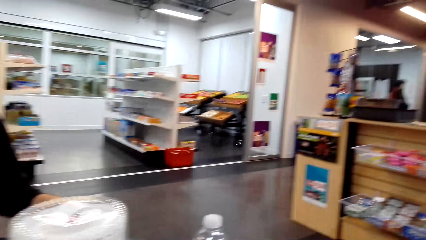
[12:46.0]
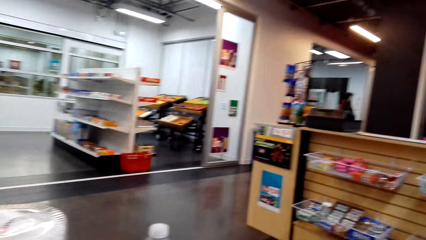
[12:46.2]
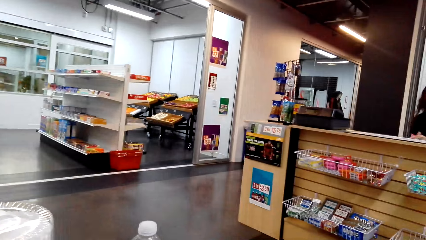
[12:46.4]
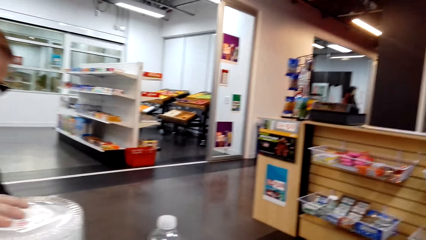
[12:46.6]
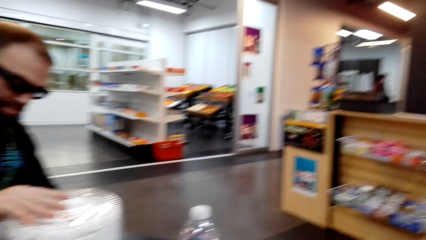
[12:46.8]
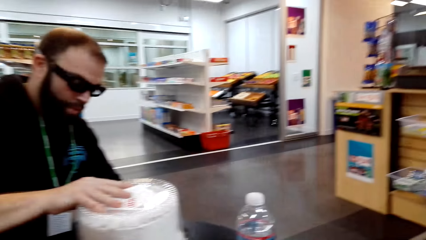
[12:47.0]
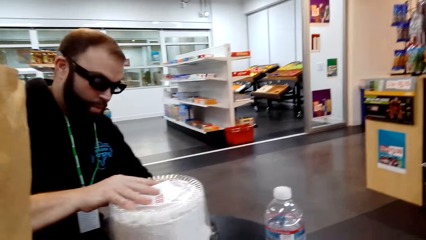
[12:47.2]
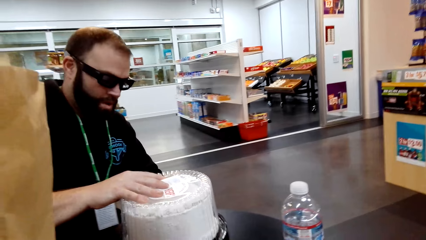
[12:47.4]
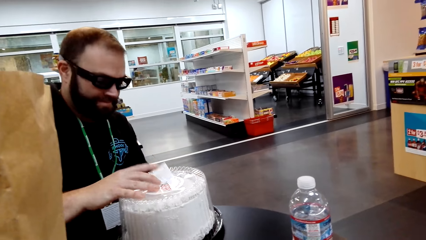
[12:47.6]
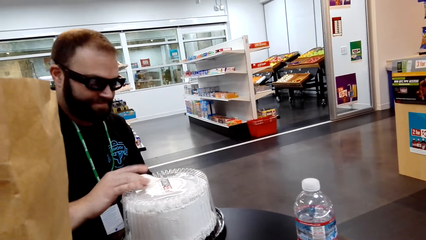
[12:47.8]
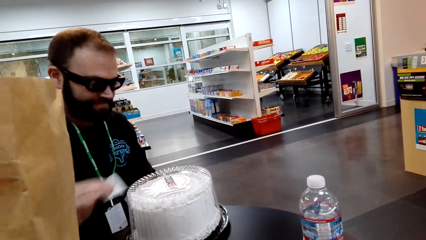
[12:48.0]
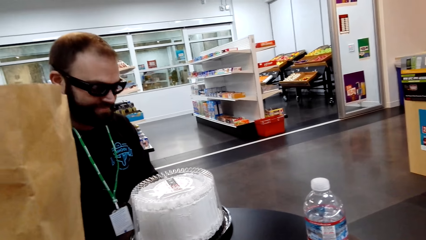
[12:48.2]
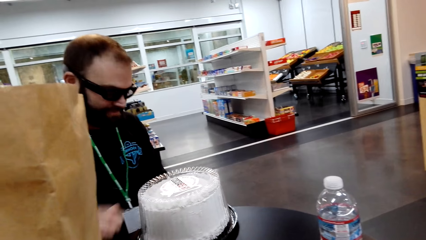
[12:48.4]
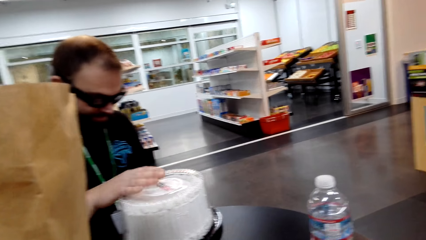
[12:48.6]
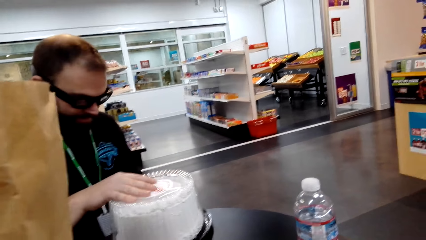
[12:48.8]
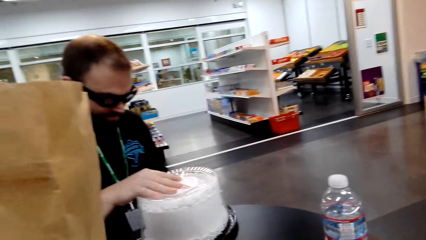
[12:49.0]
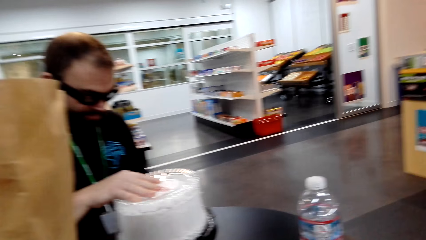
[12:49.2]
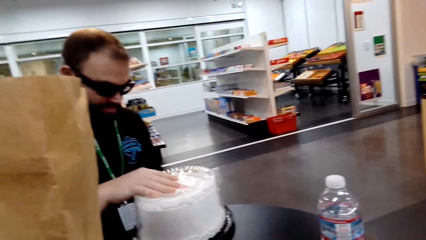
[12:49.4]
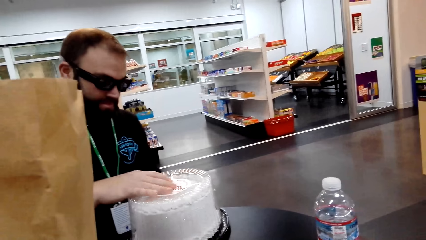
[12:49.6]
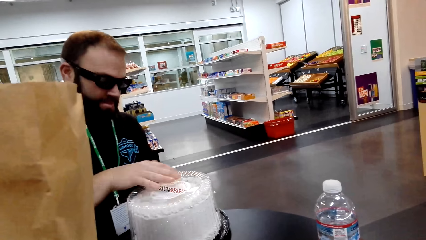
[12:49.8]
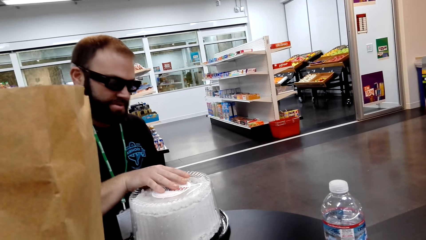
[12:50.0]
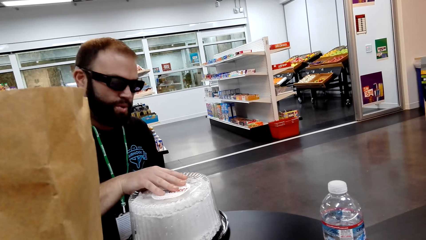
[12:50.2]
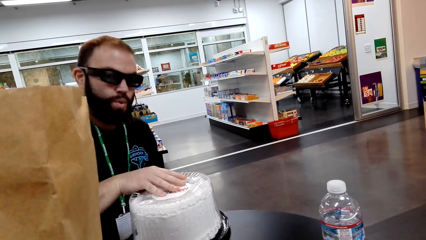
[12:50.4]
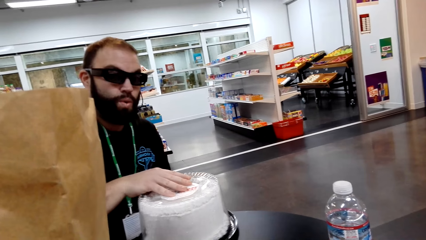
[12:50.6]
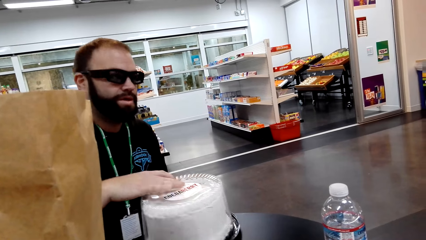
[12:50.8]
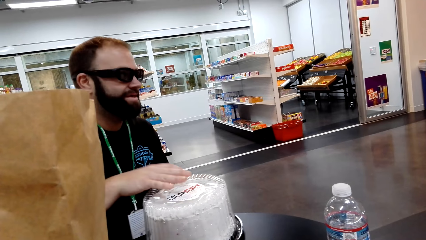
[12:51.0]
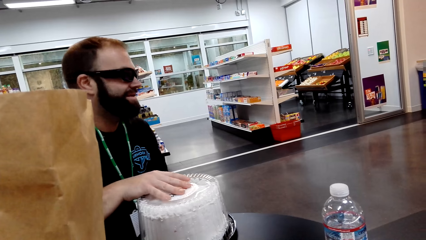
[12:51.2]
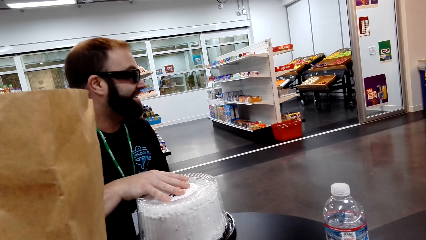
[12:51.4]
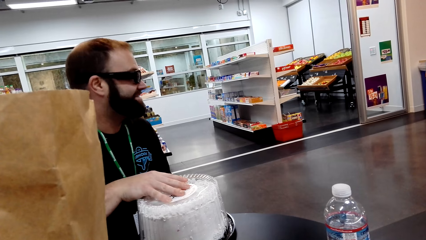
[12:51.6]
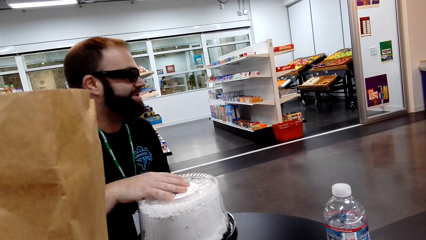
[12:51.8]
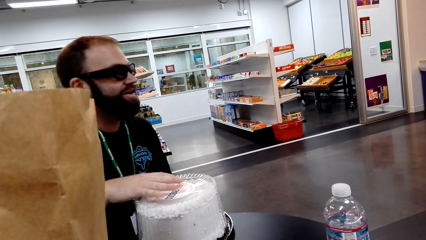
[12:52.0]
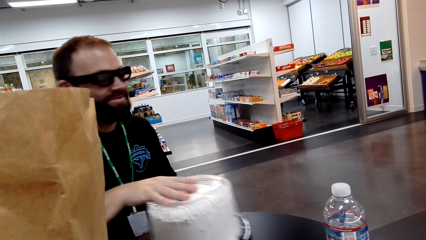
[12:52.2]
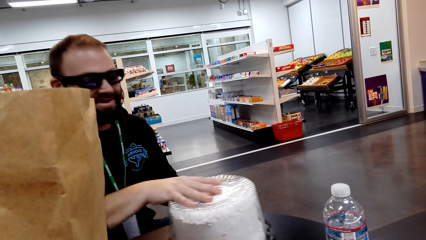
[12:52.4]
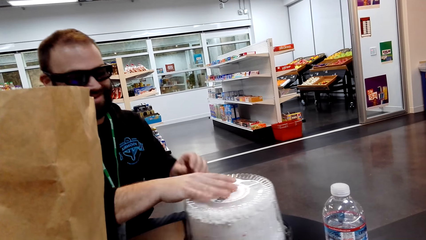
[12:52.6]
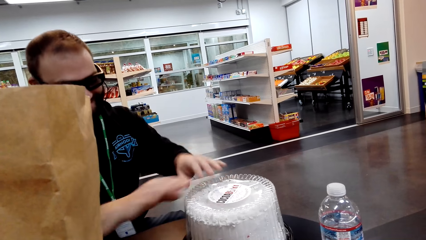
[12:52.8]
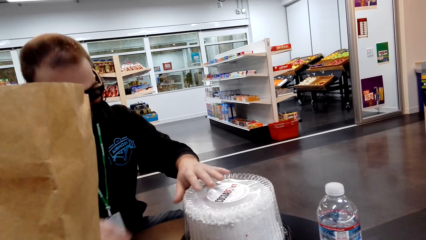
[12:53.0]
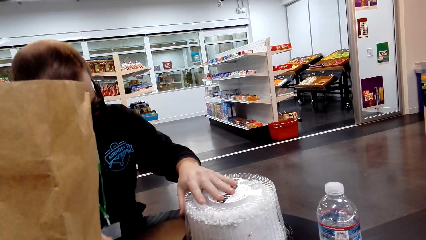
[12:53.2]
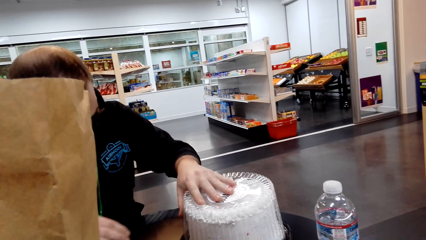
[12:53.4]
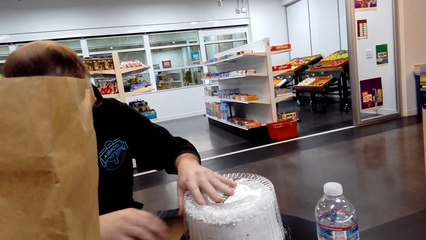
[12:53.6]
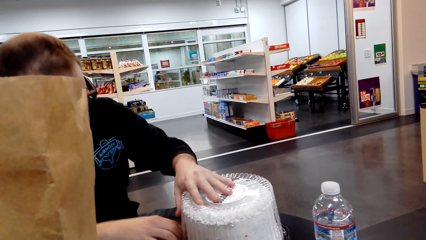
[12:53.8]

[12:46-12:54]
The camera wearer looks around the table. The man moves the cake. The man throws the receipt on the table. The man turns the cakes. The man pushes the cake.

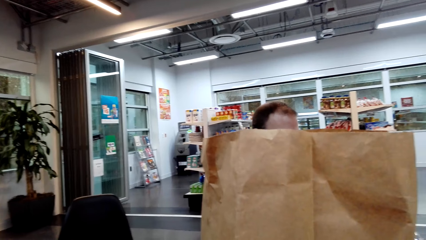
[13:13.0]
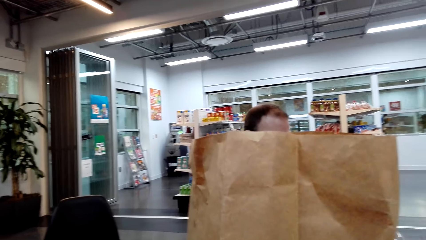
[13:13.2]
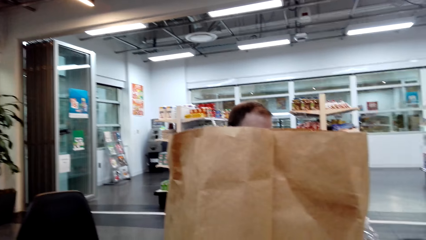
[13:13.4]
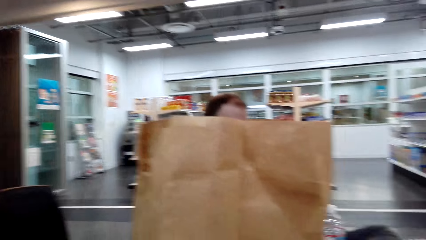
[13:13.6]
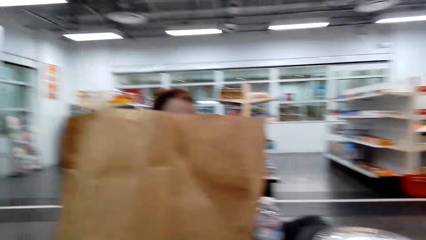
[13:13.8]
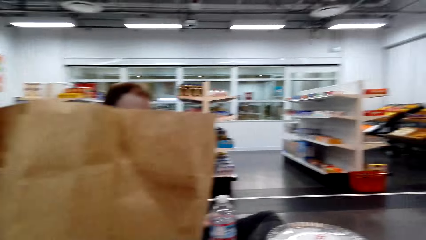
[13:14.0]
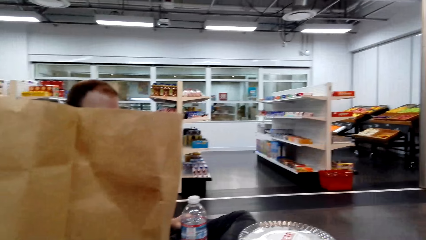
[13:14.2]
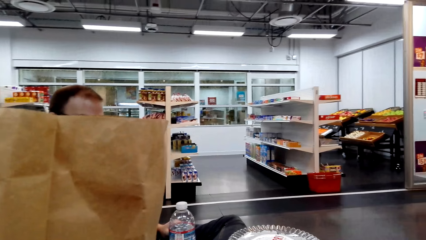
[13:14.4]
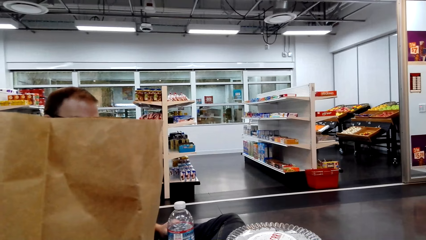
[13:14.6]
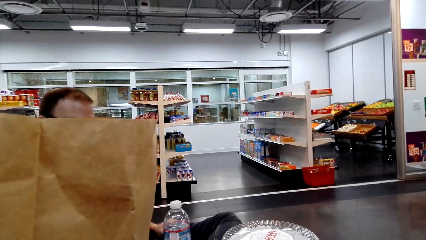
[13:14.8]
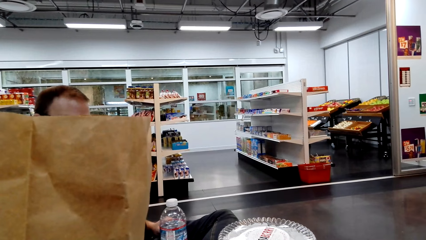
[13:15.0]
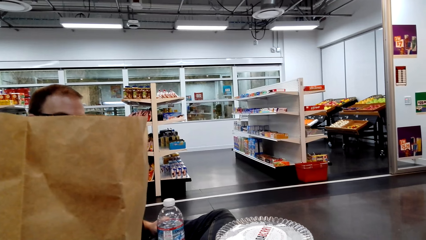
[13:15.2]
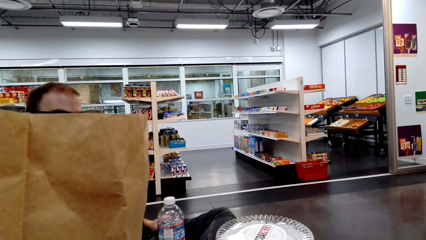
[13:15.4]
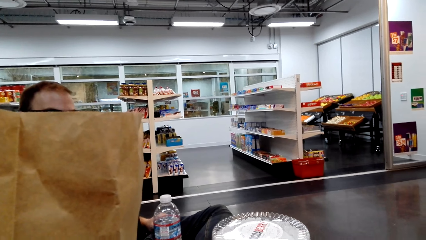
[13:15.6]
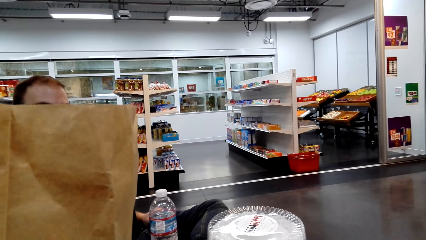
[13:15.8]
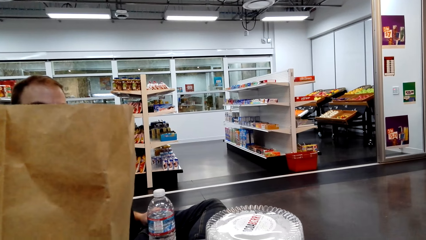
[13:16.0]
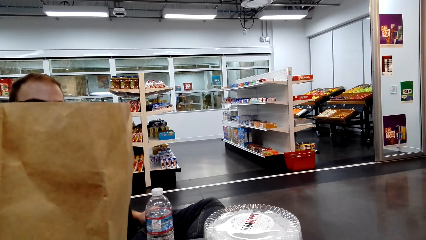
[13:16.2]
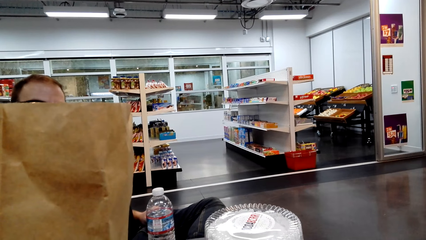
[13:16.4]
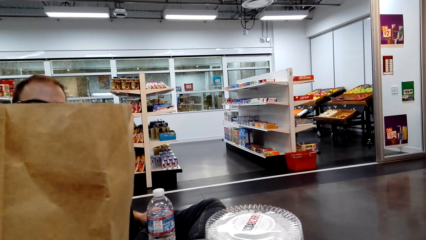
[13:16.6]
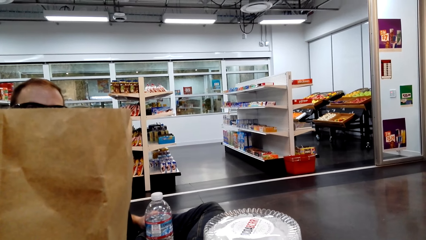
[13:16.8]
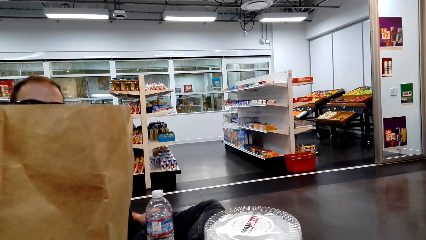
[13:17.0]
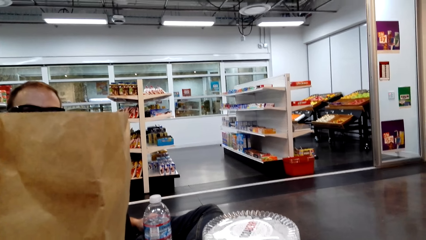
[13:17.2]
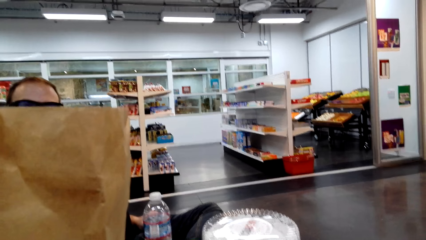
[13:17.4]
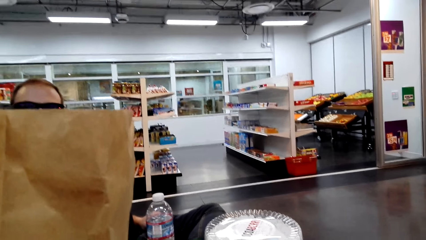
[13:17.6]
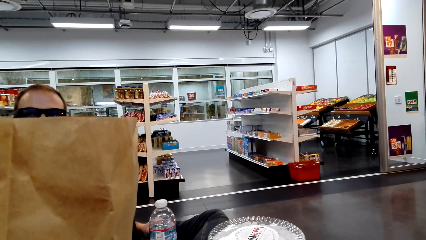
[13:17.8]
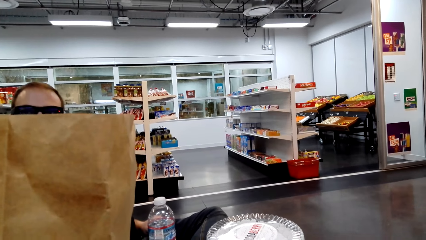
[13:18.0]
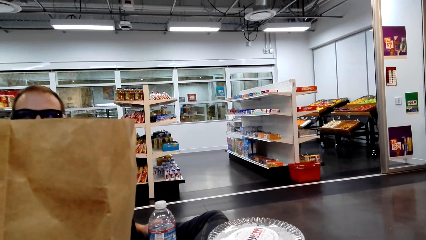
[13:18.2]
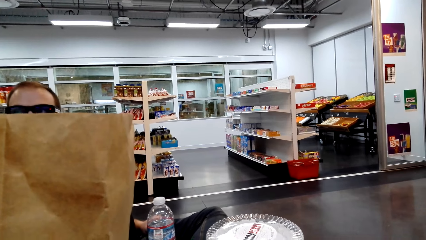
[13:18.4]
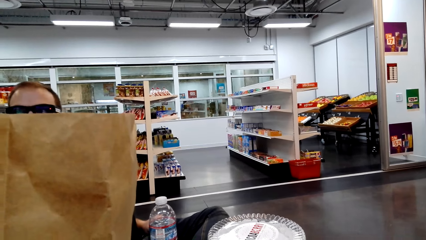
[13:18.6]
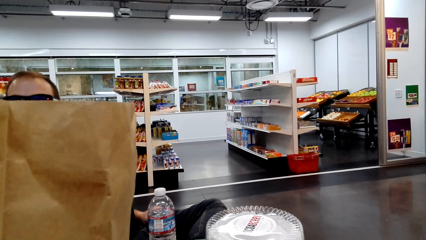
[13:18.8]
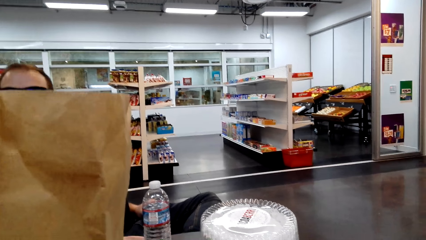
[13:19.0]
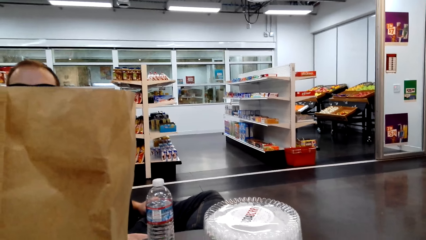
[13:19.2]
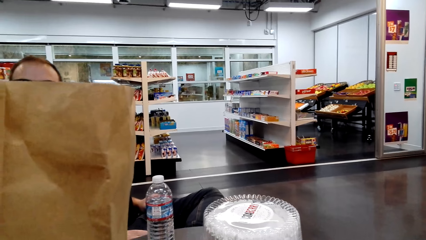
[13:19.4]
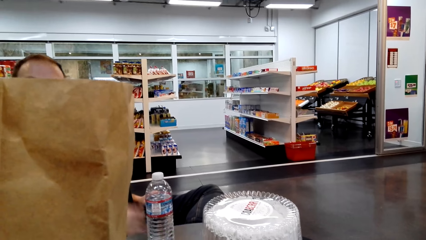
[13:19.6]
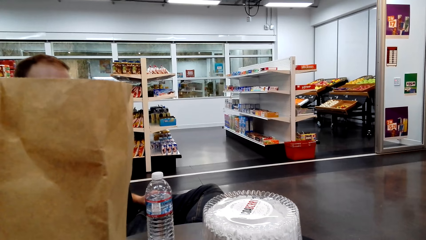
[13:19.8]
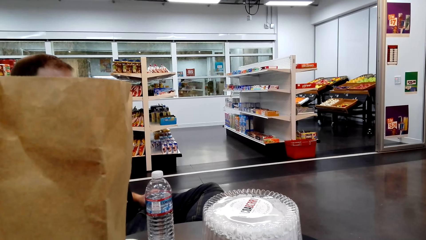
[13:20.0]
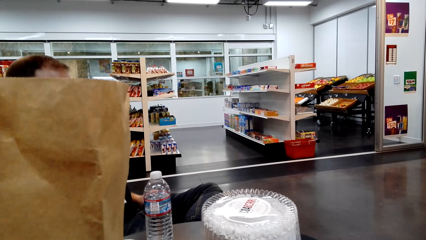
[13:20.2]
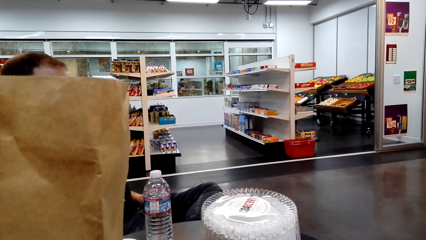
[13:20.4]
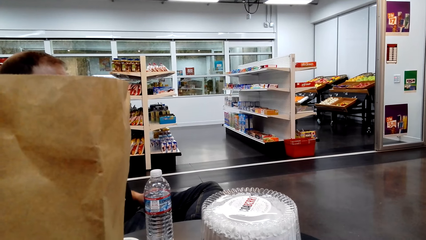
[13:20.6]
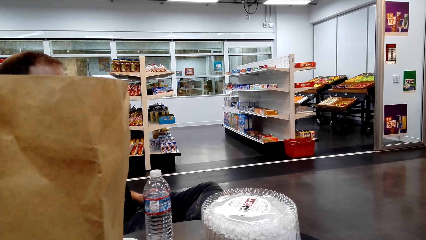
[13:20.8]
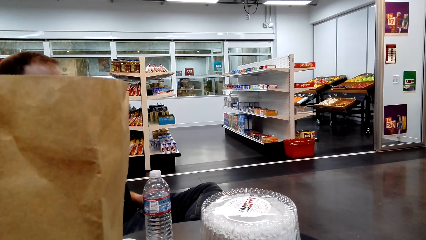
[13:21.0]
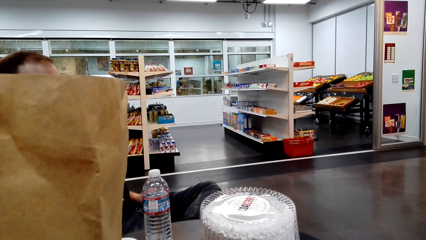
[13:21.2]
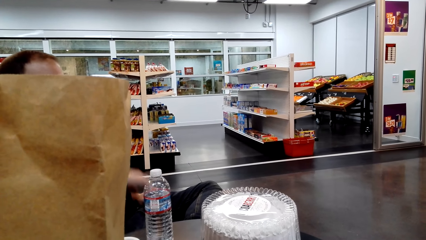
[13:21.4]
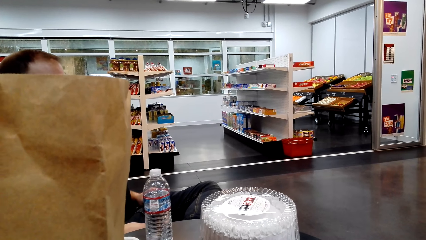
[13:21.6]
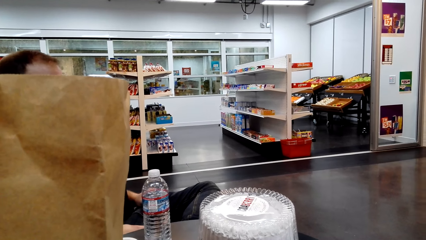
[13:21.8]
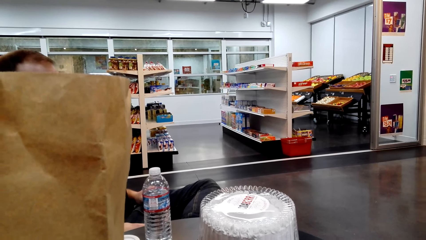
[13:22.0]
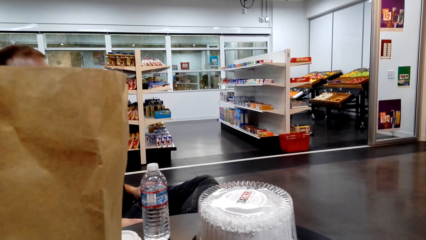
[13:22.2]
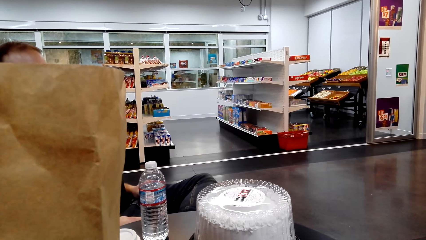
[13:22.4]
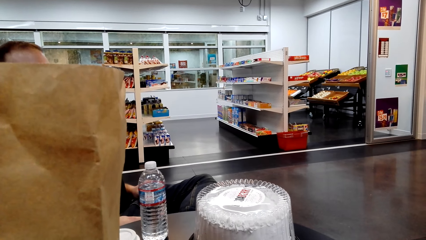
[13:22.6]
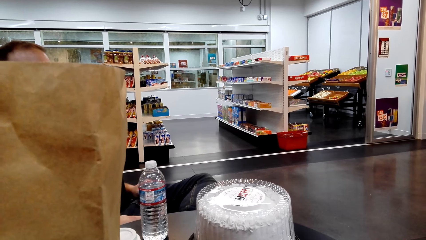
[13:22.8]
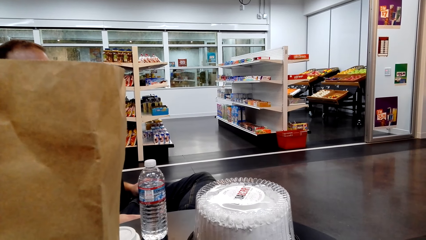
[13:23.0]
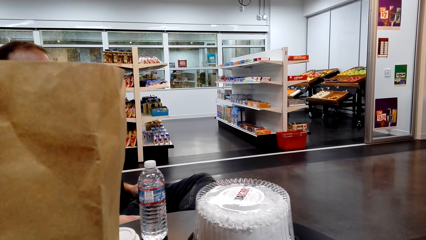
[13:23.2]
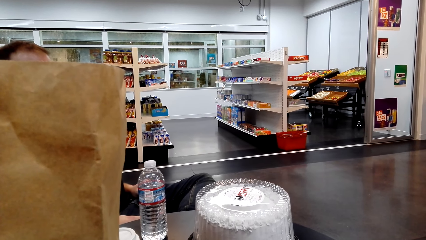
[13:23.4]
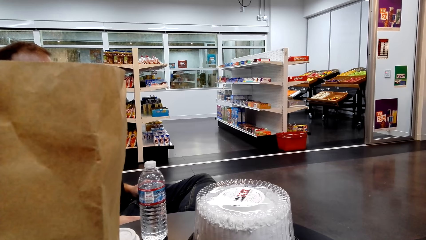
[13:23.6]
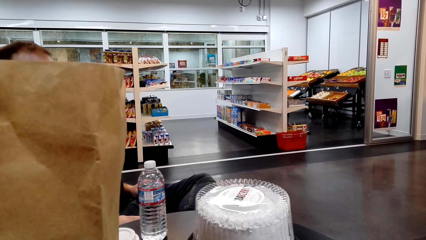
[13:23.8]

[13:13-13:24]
The camera wearer looks around the store. They talk to the man. The man moves his hand.
